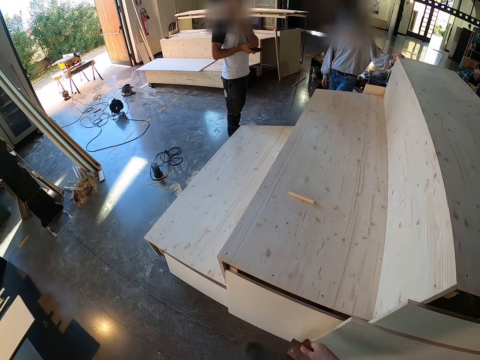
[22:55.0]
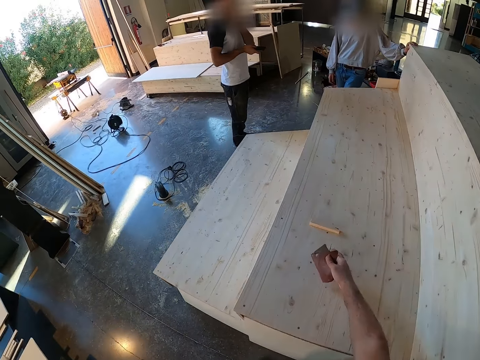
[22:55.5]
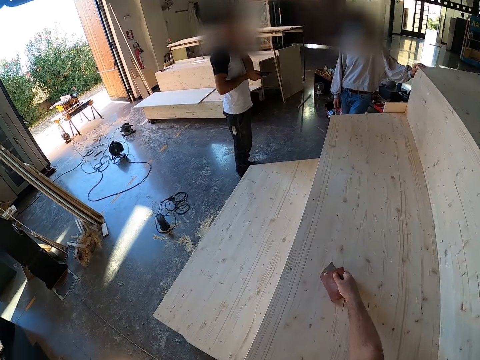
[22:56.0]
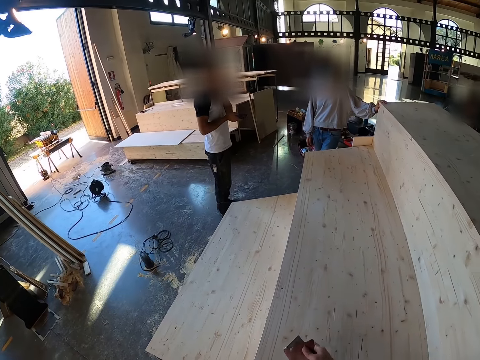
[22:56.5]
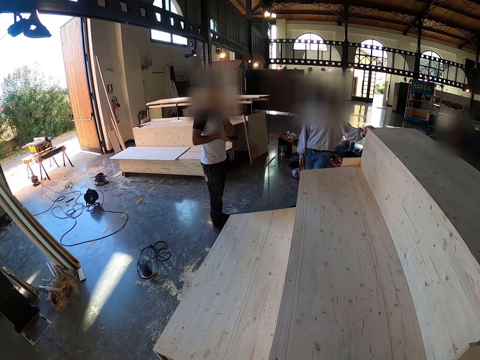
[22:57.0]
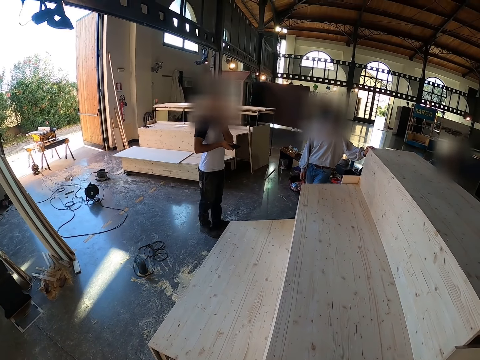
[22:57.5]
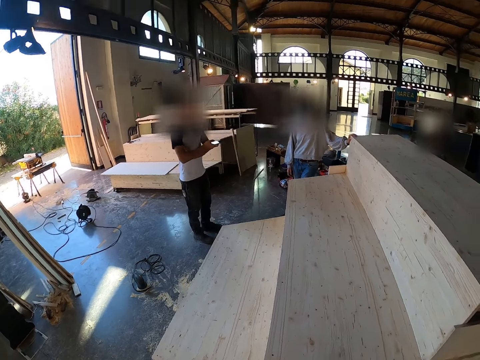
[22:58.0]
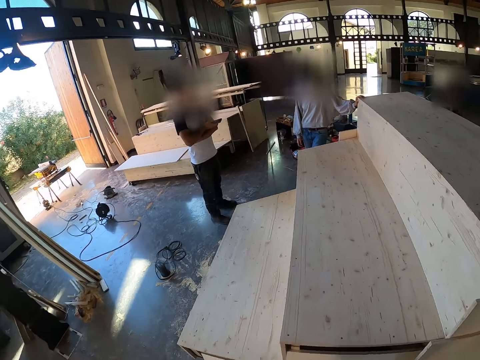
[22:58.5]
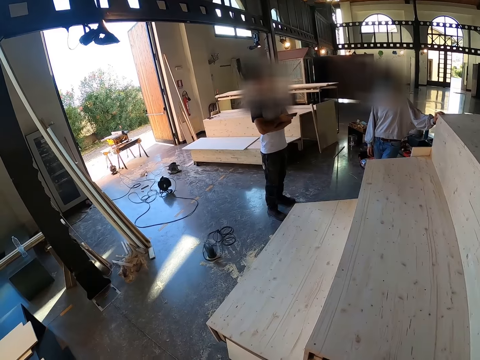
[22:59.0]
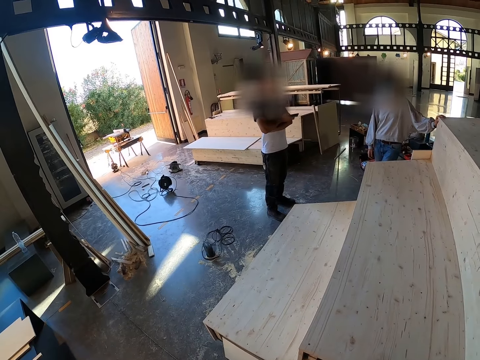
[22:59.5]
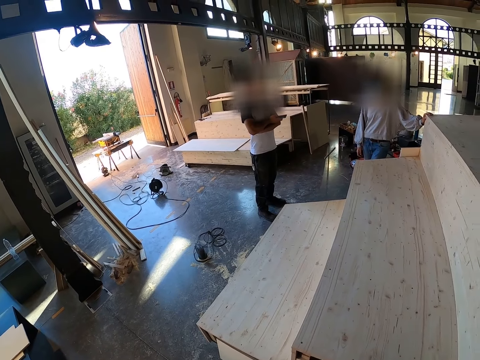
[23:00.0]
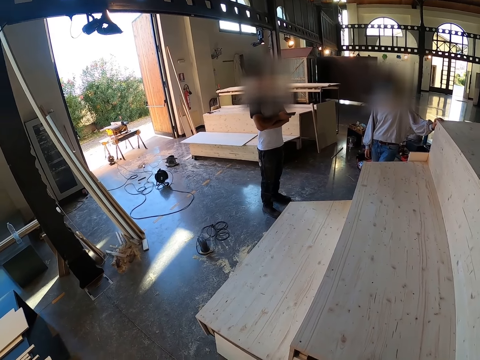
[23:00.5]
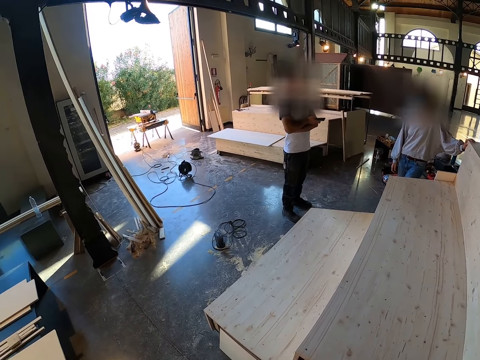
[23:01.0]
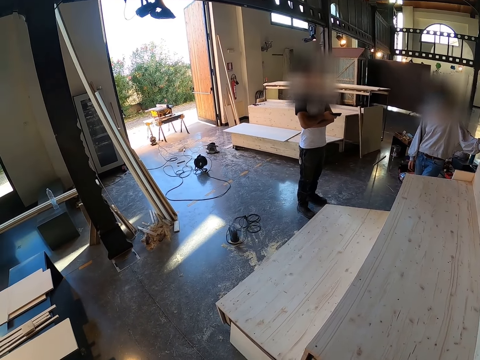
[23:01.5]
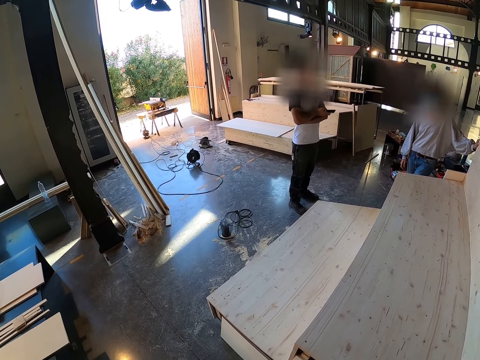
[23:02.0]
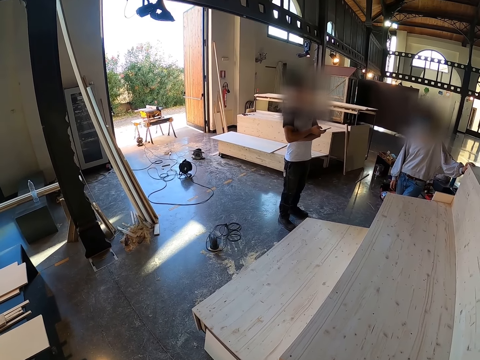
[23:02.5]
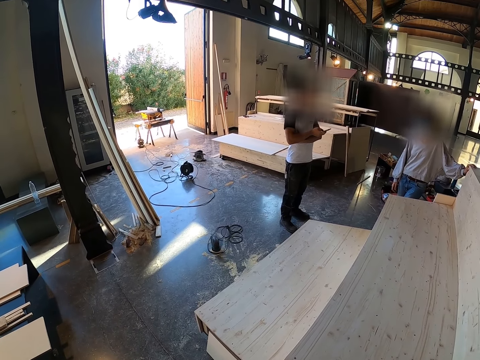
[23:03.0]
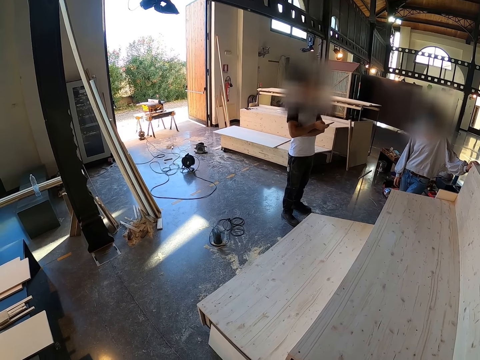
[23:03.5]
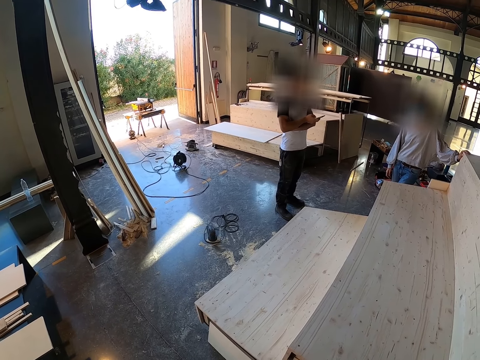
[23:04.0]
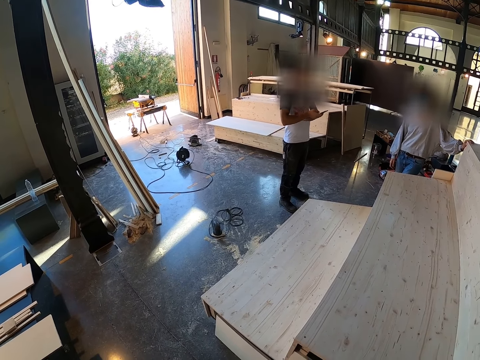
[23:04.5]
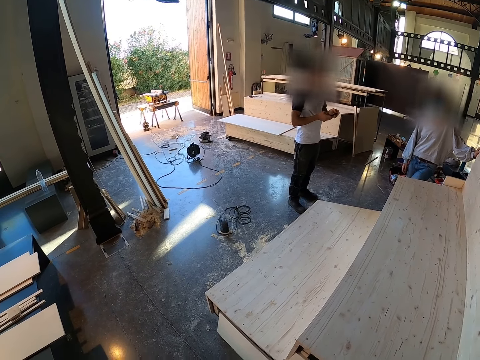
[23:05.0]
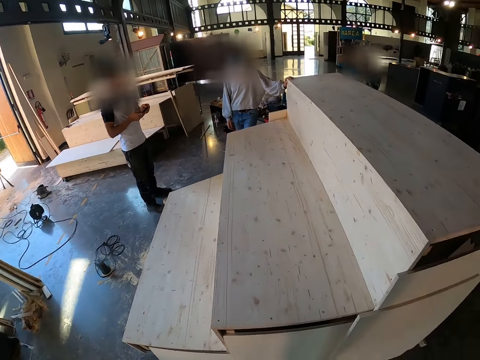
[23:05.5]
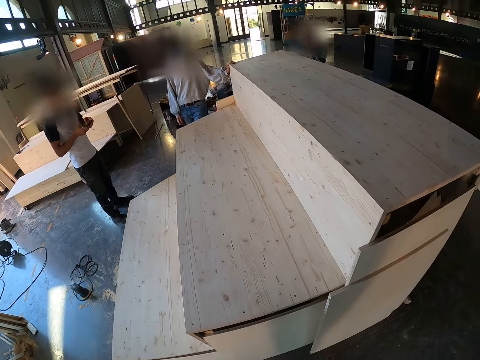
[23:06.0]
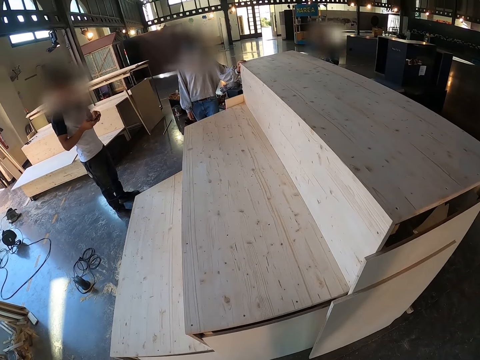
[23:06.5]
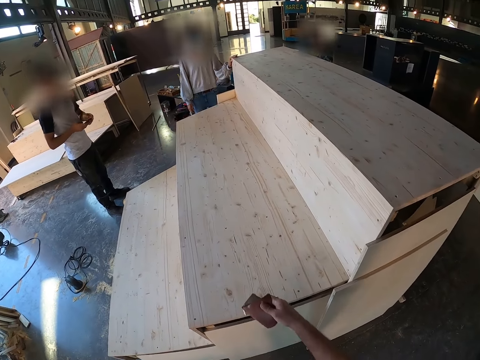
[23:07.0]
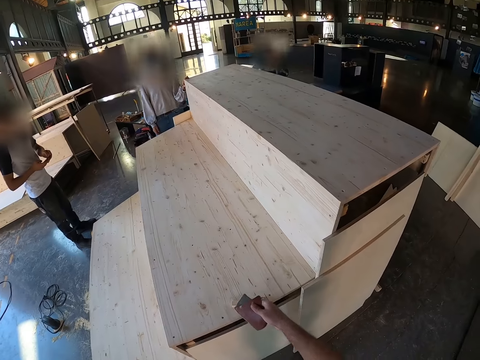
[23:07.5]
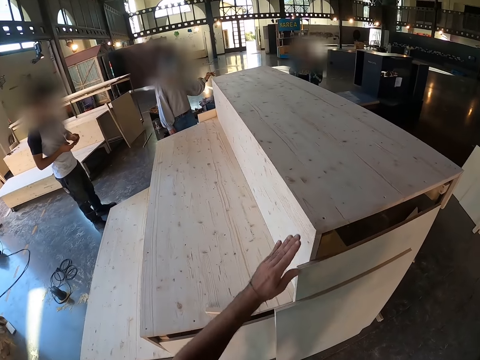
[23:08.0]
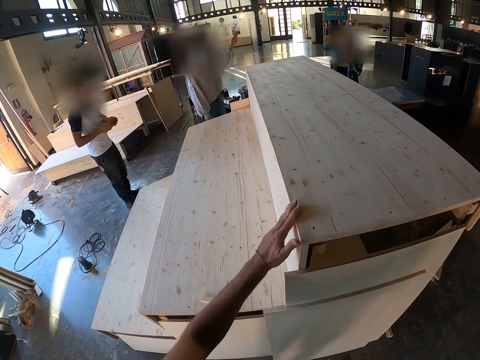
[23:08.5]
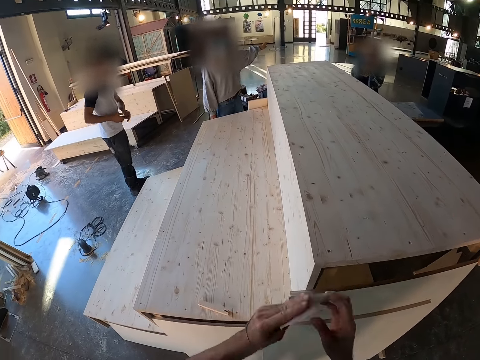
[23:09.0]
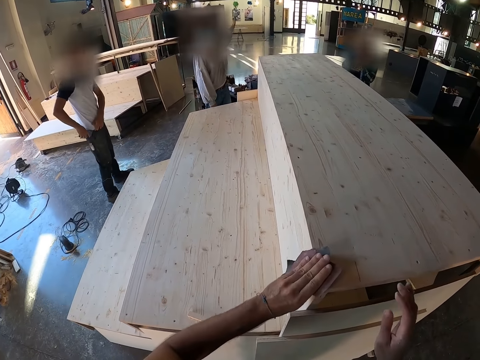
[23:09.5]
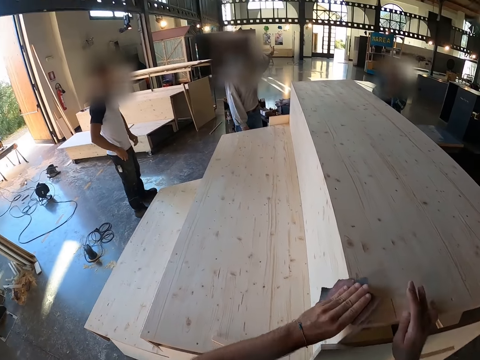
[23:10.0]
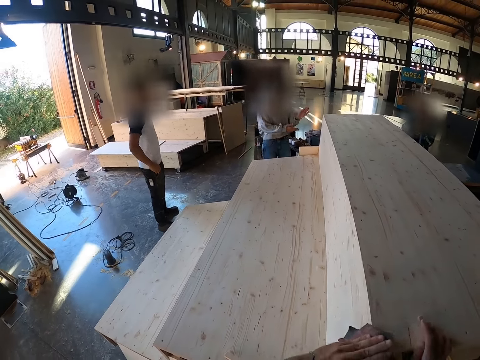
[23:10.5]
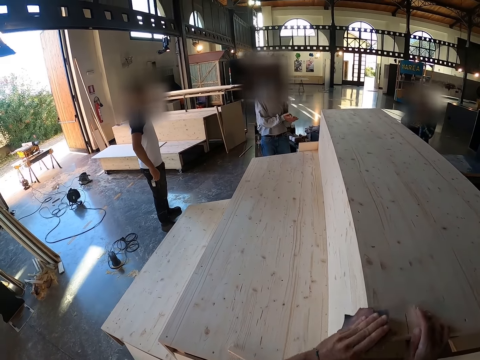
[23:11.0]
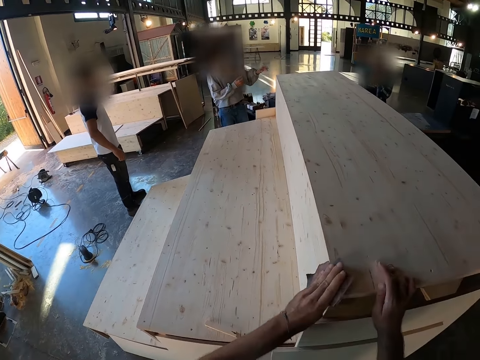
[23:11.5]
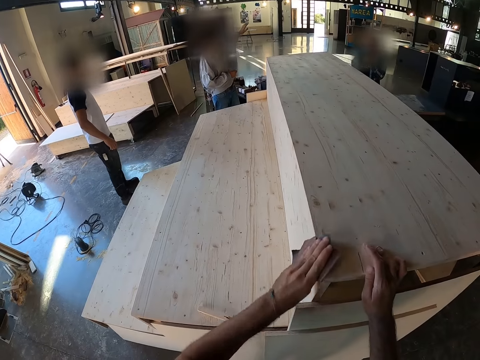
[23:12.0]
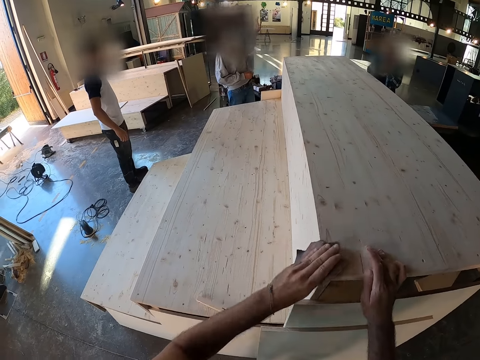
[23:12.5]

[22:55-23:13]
The camera wearer picks up a piece of wood from the wooden step platform with his right hand. He inspects the staircase. He drops the stick on the wooden step with his right hand. He runs his left hand over the wooden step platform. He passes the sandpaper from his right hand to his left hand. He sandpapers the wooden step platform with the sandpaper in his left hand. He holds the staircase with his right hand. He smoothens the staircase with the sandpaper.

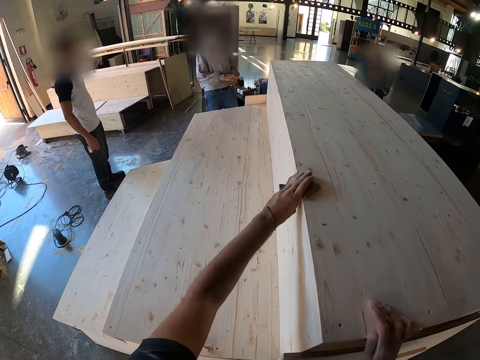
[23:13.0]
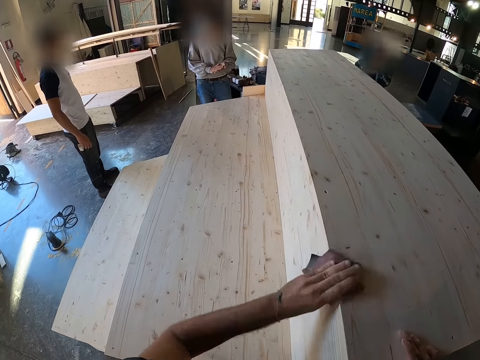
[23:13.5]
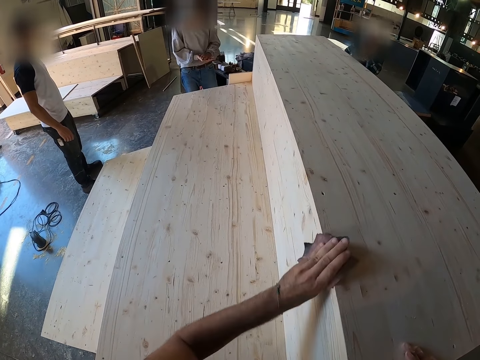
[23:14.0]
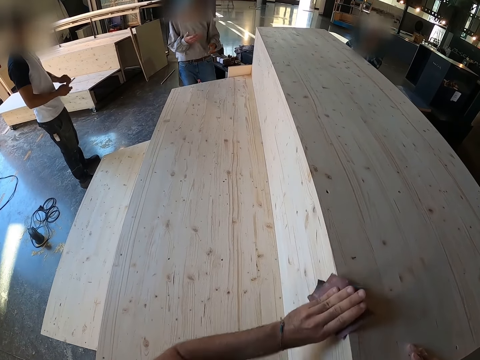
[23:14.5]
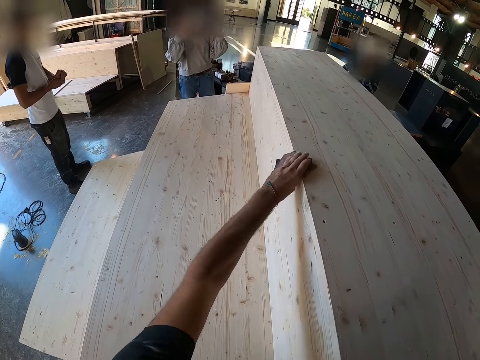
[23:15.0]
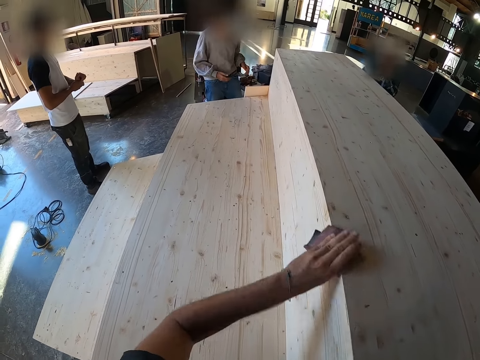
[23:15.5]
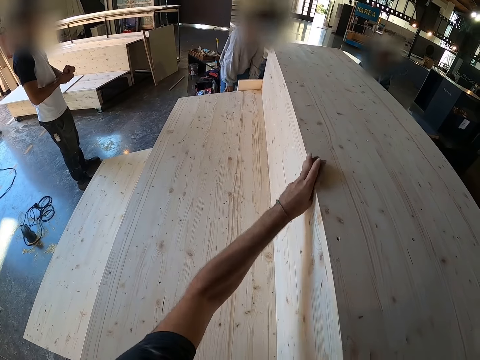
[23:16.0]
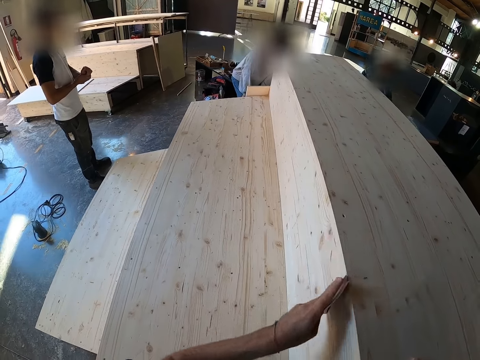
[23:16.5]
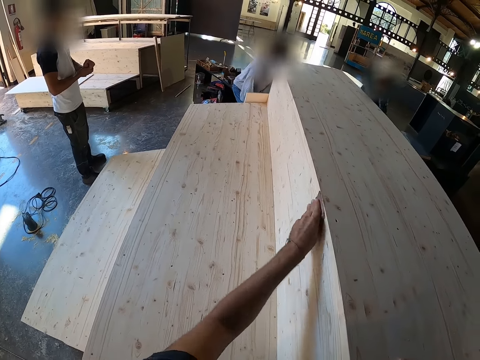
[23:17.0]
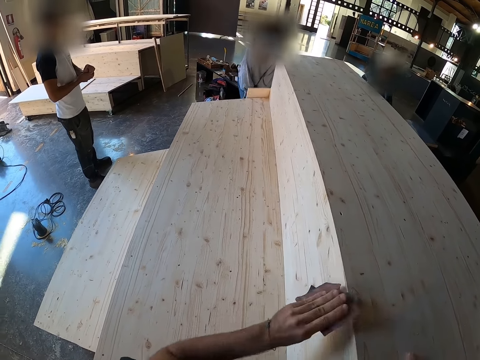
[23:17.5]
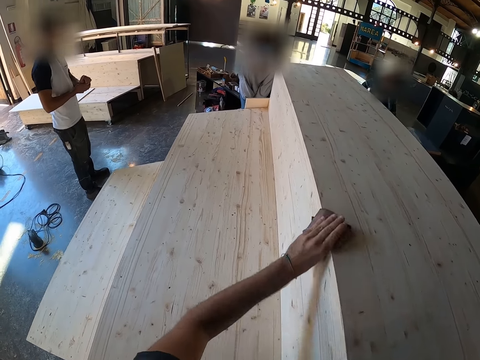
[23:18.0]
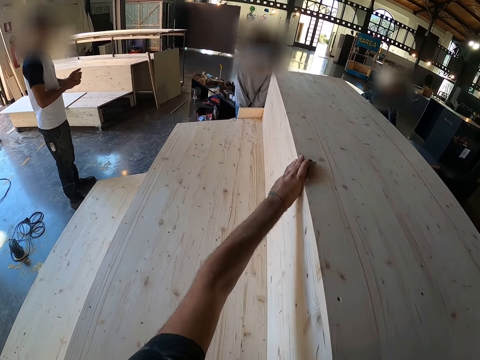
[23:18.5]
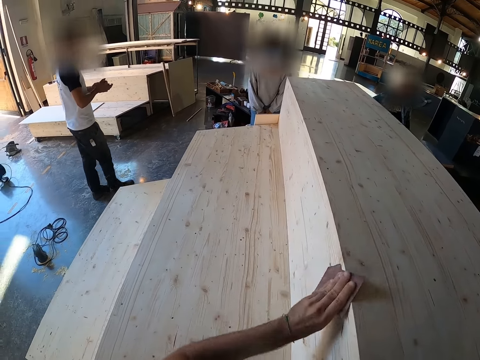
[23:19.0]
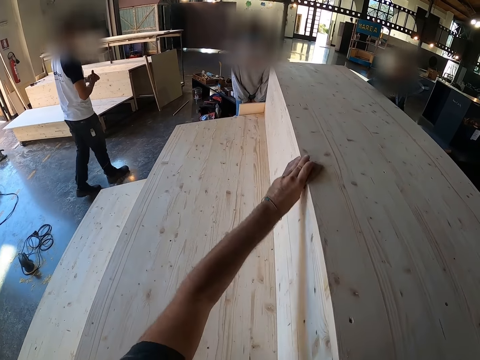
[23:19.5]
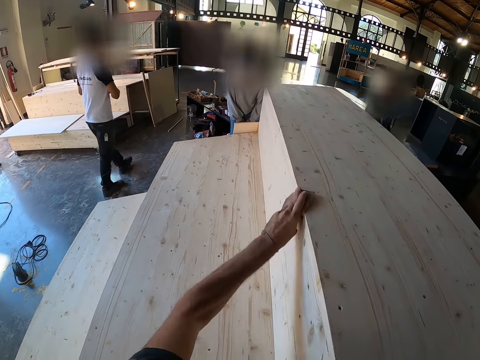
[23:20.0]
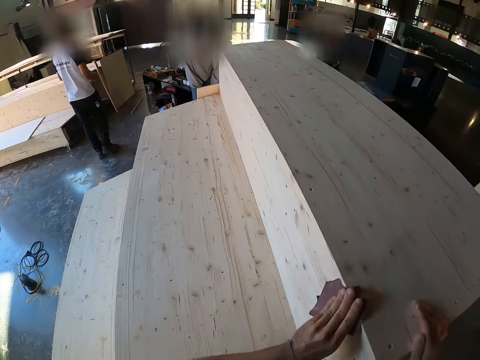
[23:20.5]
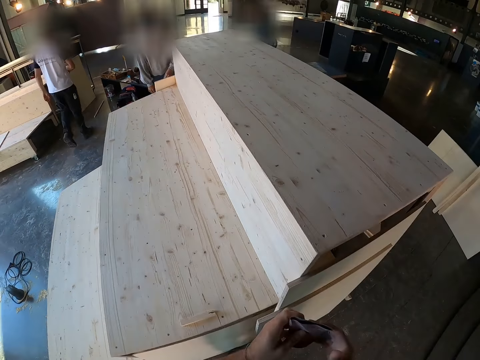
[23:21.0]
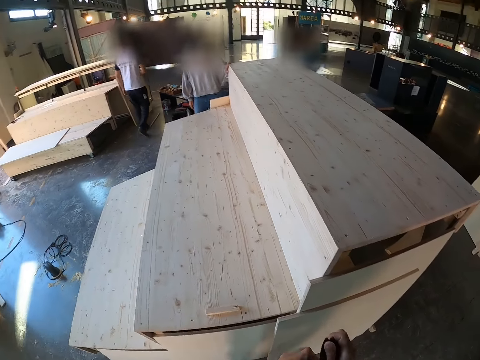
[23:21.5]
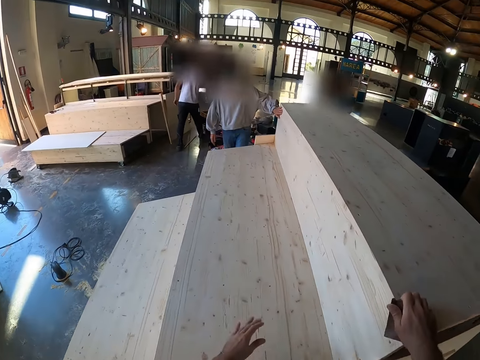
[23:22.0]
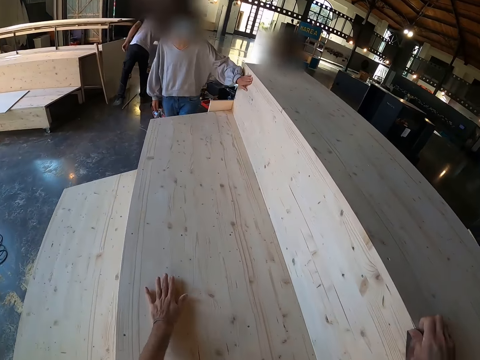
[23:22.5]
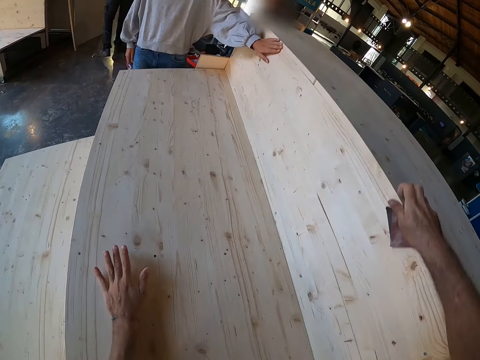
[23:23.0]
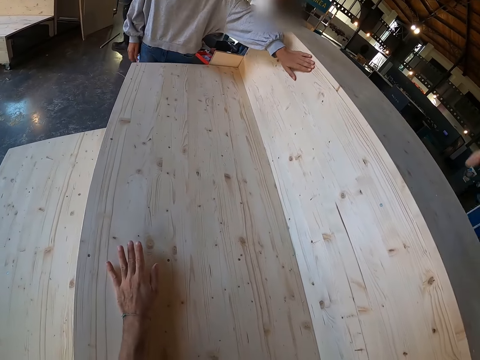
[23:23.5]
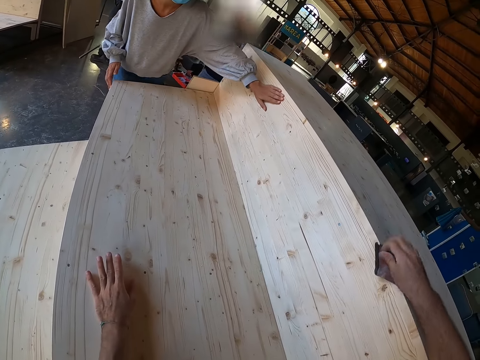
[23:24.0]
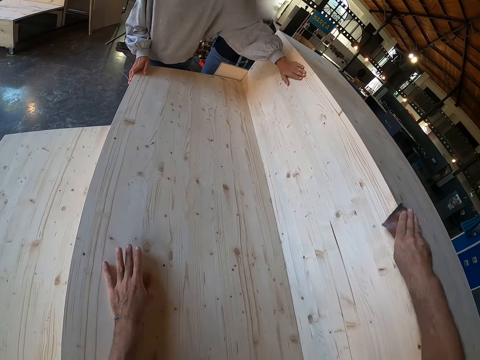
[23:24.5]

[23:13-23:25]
The camera wearer passes the sandpaper from his left hand to his right hand. The woman runs her left hand over the wooden step platform. The camera wearer sandpapers the wooden step platform with the sandpaper in his right hand. He holds the staircase with his left hand.
